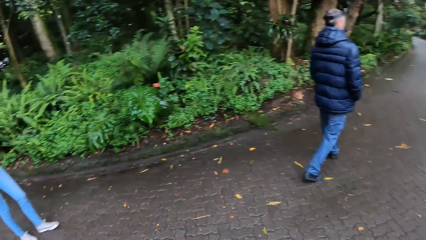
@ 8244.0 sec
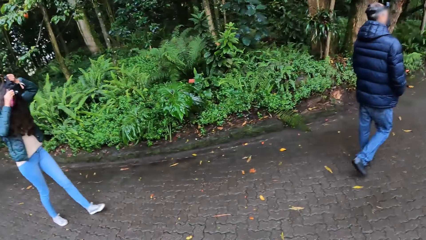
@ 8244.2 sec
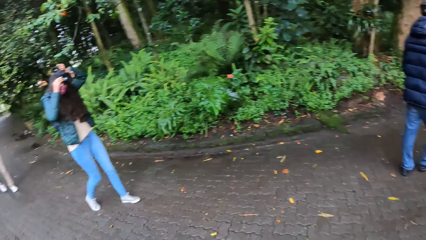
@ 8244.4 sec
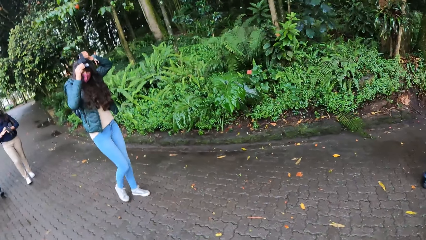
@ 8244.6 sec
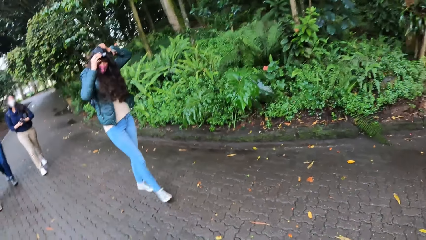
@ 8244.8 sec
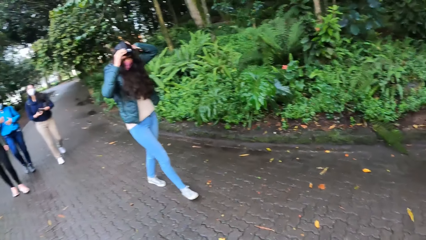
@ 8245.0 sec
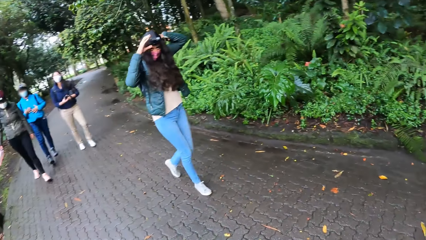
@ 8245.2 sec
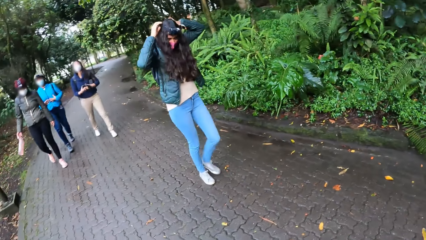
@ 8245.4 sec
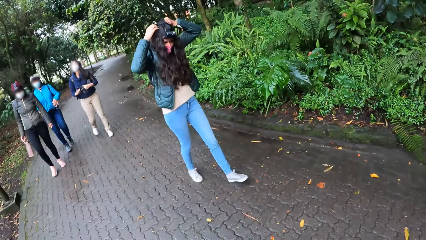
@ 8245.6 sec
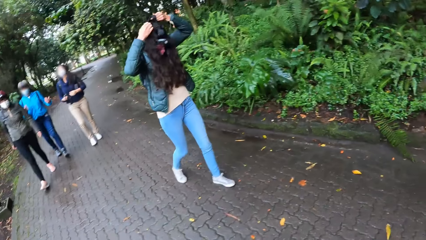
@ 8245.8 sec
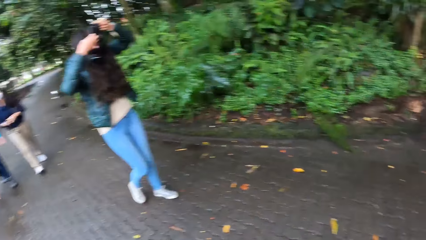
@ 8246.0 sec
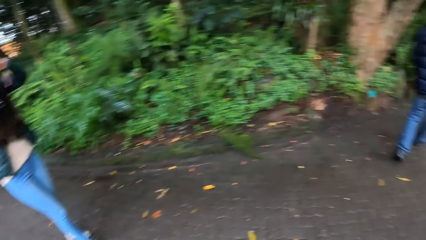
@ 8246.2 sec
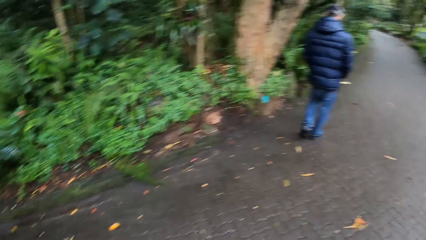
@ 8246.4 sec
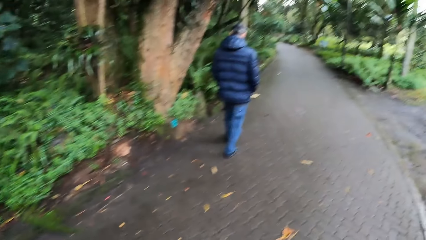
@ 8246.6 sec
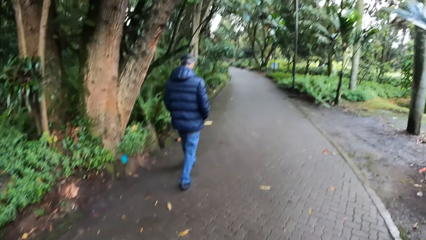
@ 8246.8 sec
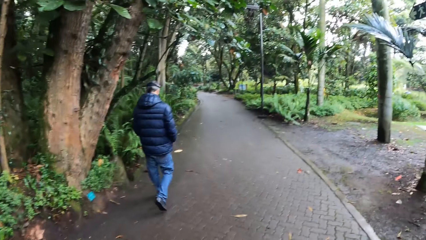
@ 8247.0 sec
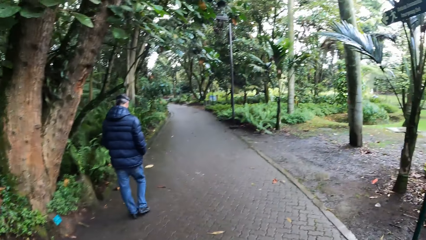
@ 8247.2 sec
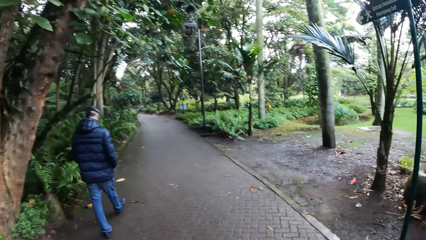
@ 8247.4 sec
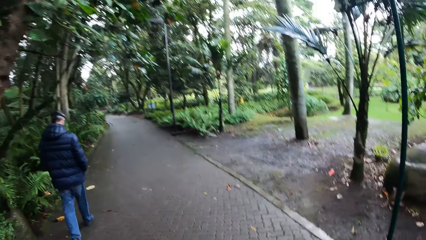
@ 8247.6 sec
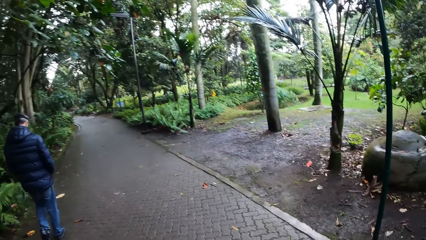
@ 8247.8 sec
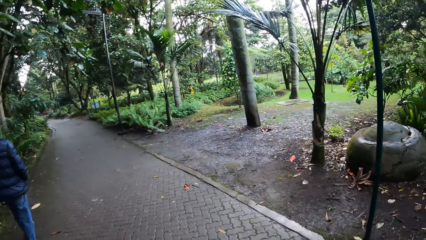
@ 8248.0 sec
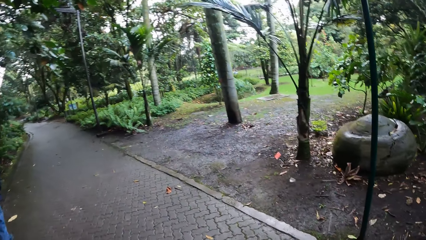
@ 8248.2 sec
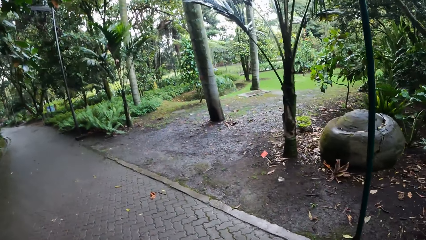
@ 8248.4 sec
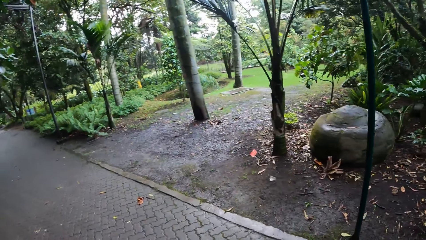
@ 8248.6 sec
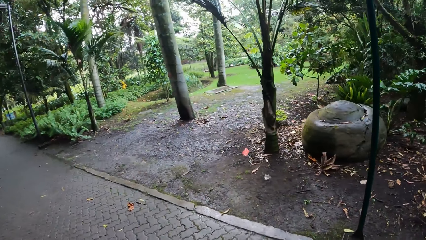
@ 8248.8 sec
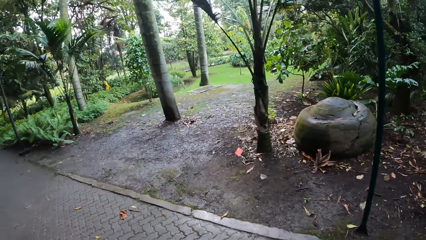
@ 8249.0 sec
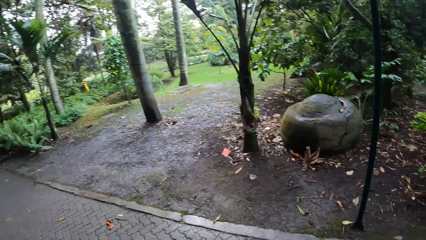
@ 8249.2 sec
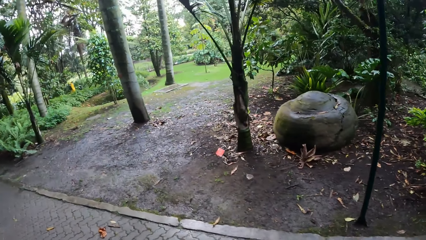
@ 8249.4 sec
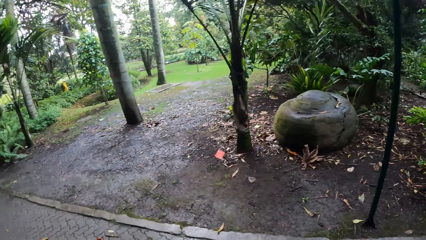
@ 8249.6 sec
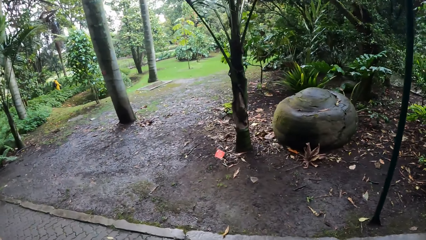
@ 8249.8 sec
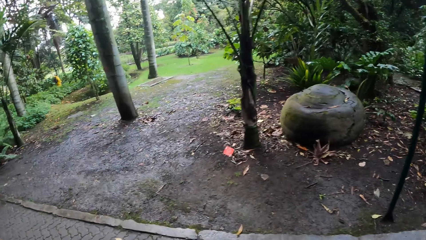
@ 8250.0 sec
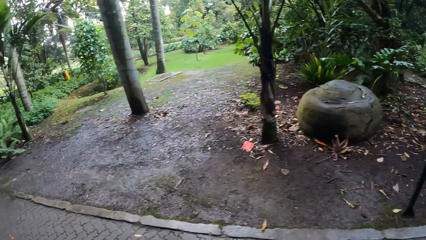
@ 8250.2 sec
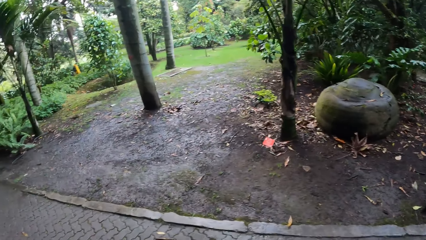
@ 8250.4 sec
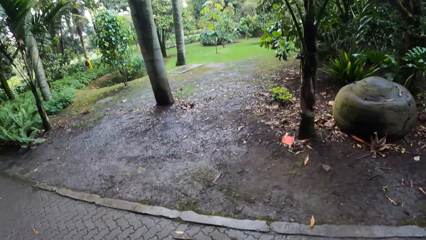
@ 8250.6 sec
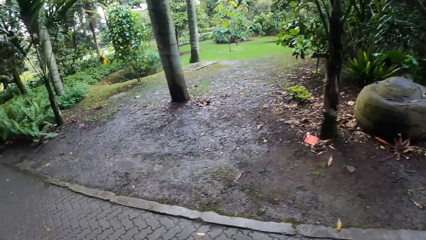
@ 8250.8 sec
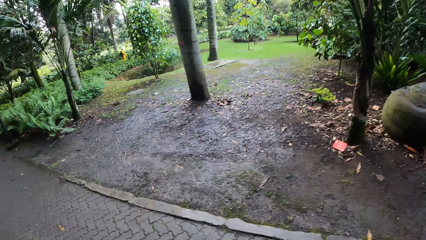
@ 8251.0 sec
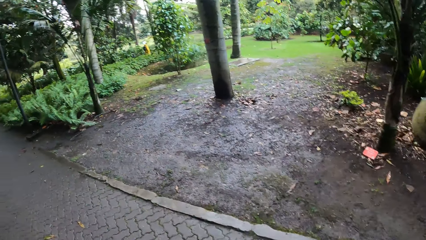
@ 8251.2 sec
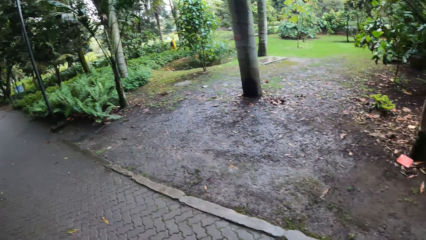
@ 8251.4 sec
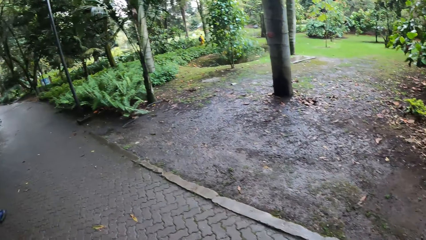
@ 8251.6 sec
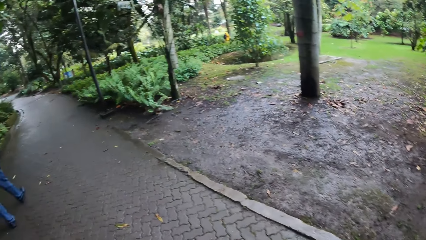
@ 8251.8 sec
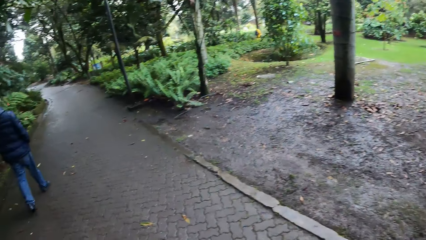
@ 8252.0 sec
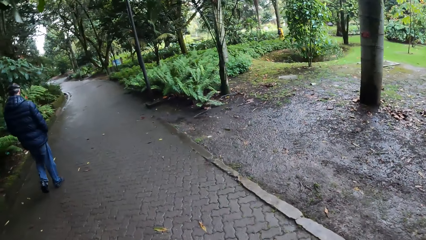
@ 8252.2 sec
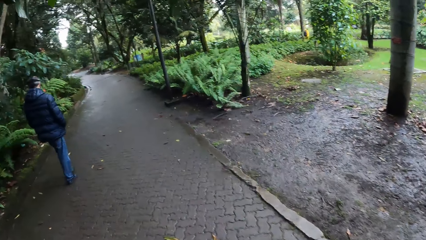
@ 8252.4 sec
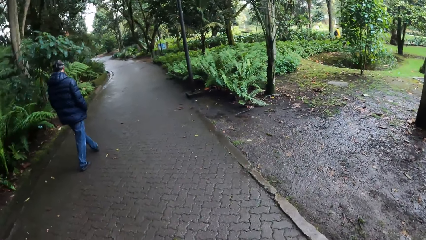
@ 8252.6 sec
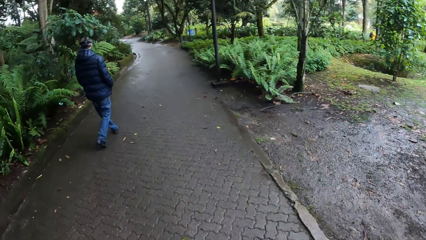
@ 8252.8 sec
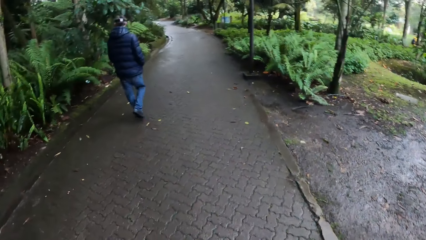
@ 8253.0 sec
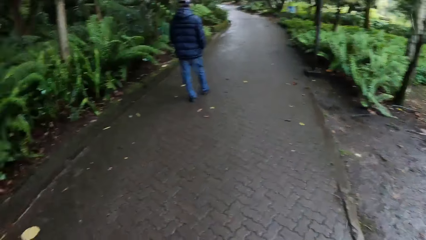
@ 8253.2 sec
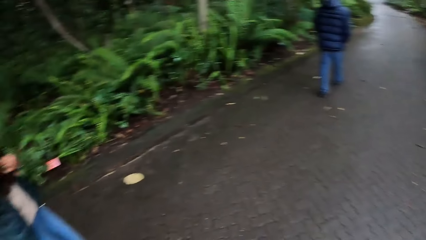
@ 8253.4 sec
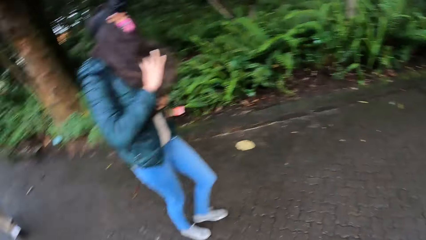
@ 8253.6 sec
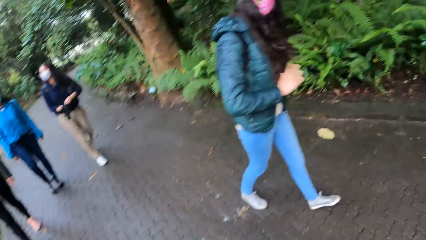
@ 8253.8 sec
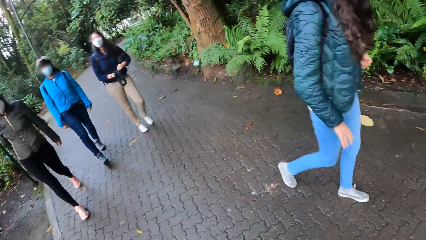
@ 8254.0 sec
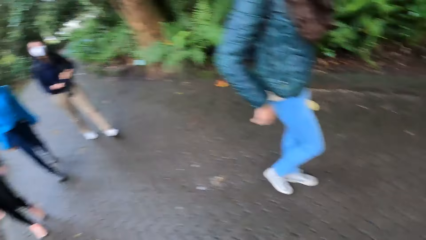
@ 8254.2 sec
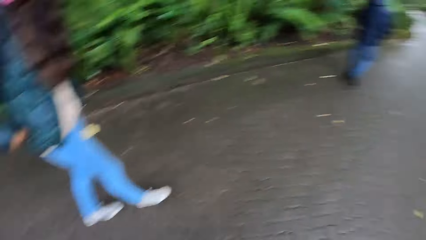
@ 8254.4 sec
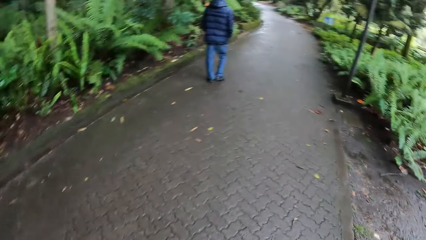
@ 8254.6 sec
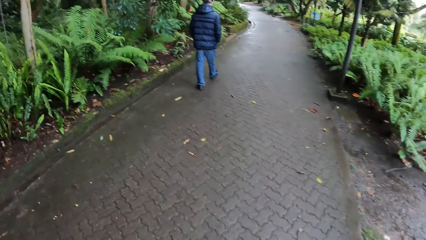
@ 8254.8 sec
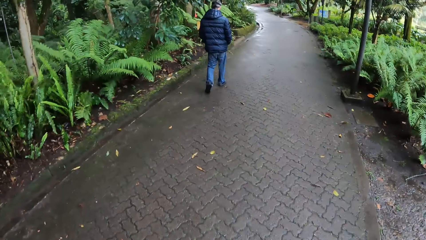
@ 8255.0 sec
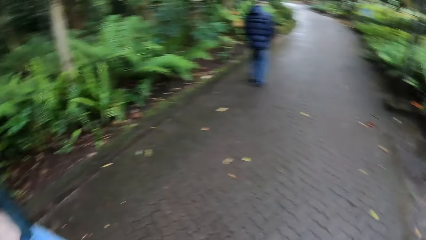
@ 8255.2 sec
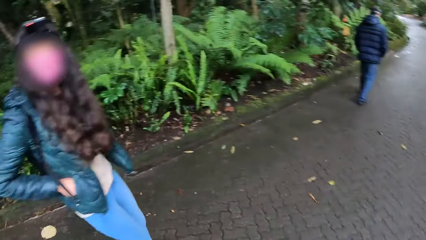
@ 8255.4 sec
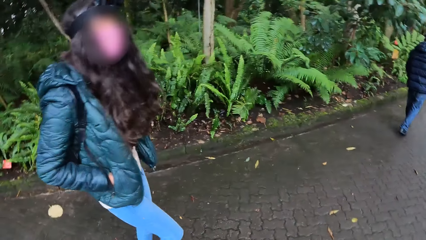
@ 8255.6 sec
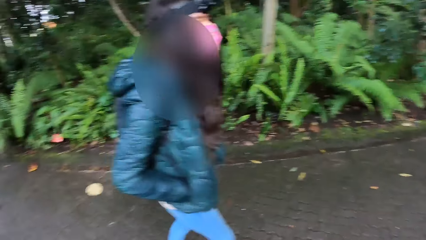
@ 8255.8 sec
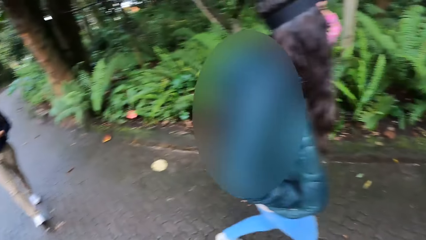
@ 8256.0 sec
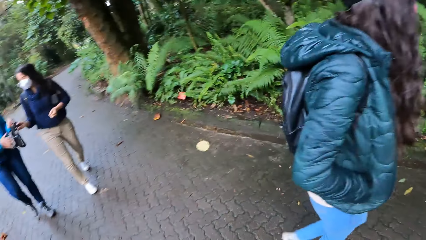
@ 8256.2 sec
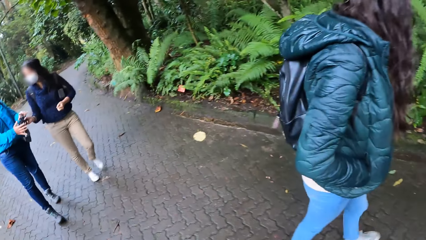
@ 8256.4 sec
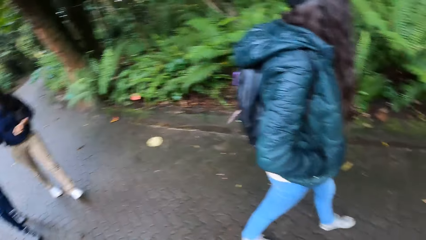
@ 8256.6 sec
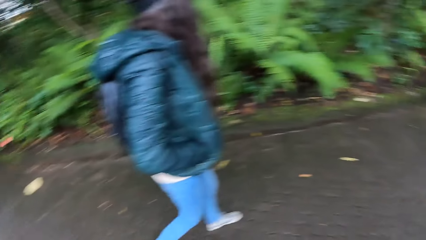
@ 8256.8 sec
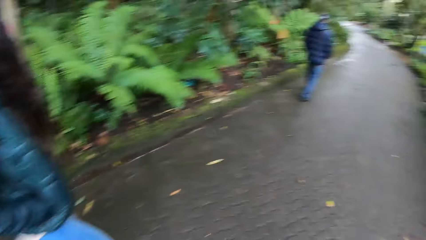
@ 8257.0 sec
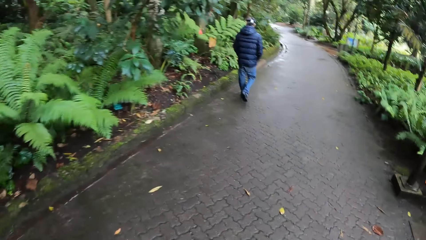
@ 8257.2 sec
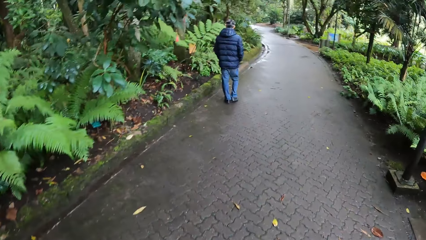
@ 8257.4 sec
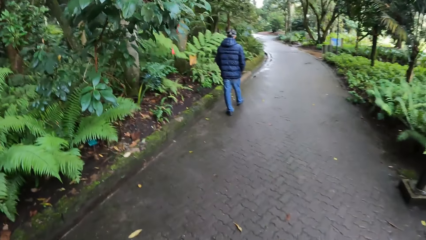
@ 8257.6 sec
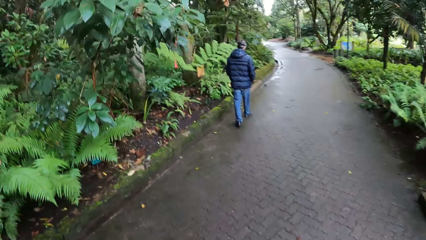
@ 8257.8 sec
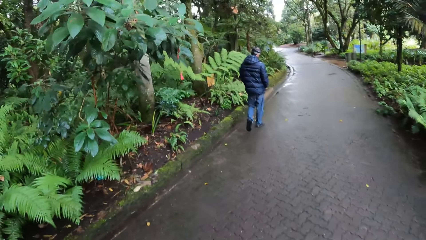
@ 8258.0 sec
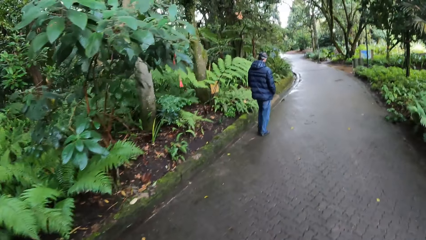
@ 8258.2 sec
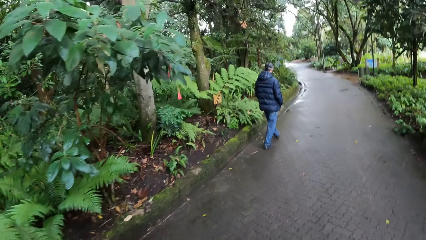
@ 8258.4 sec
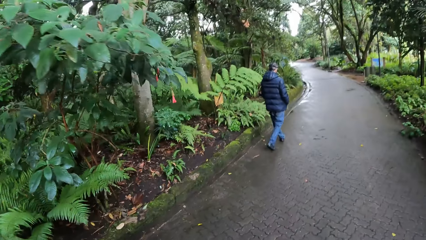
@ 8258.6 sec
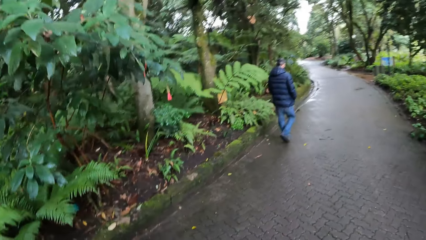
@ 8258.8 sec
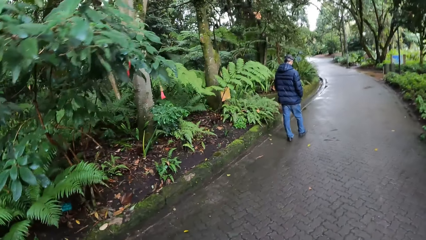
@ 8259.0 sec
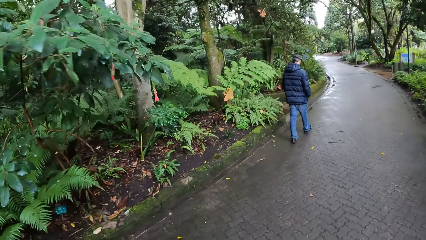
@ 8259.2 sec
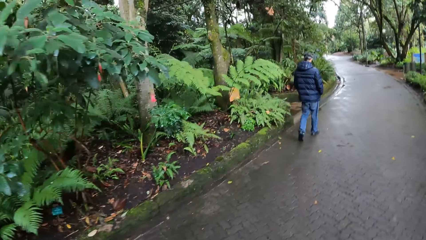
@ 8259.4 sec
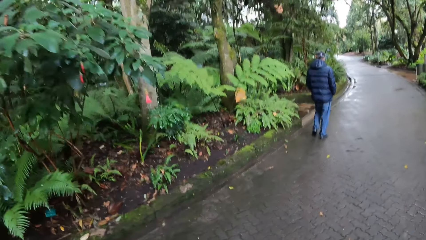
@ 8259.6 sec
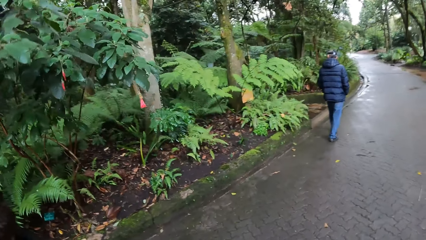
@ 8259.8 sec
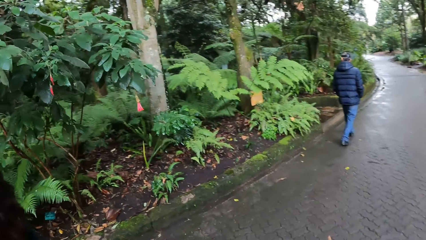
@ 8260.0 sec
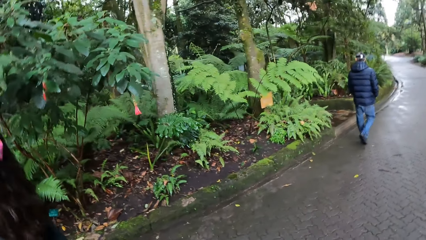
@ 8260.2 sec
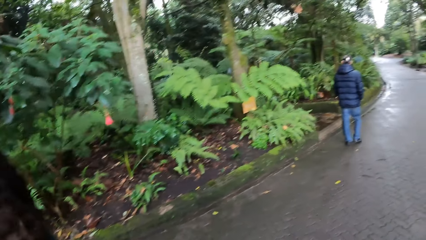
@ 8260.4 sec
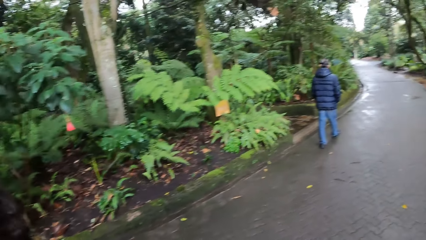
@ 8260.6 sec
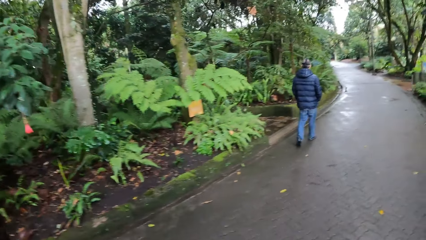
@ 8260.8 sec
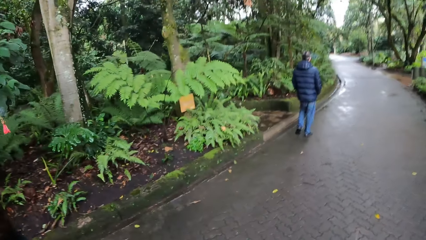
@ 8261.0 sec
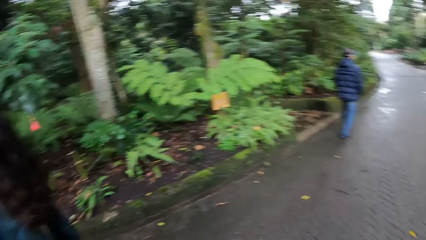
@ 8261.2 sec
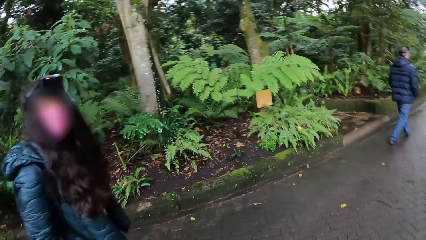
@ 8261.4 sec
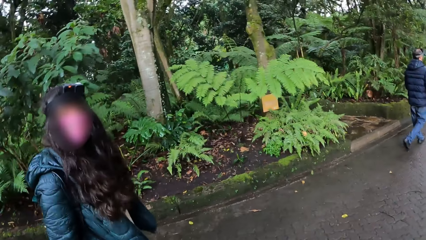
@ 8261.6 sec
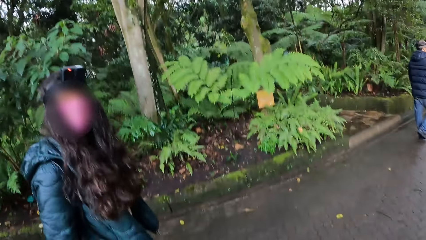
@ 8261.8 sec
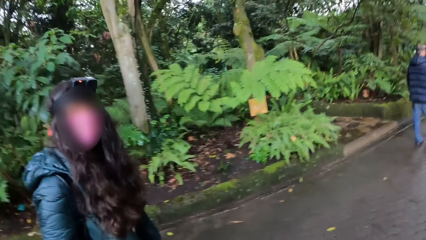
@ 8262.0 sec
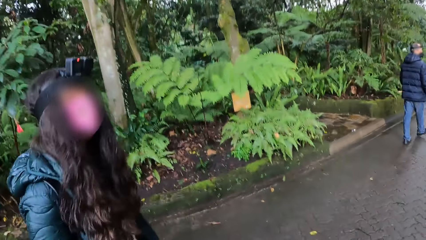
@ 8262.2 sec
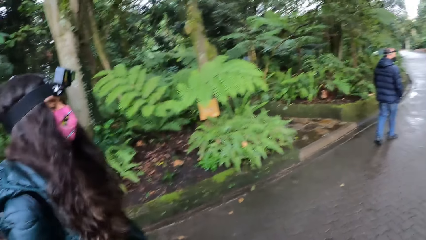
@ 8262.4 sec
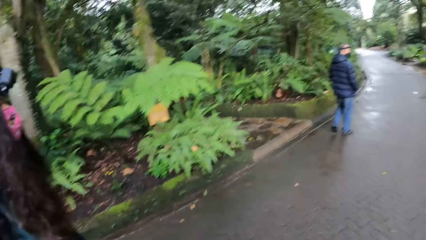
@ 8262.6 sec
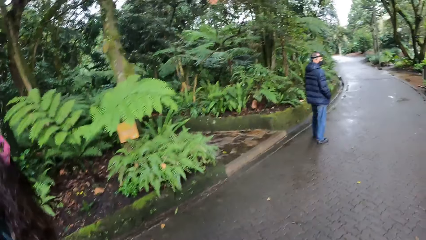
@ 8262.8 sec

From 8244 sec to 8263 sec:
The camera wearer talks with a person. Another person talks to a third person. The camera wearer interacts with a woman.
